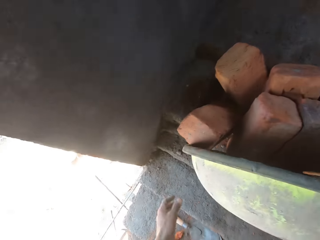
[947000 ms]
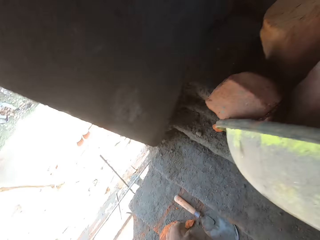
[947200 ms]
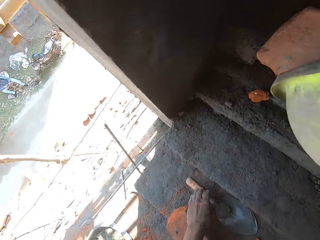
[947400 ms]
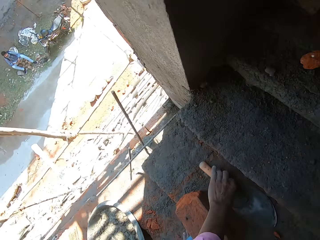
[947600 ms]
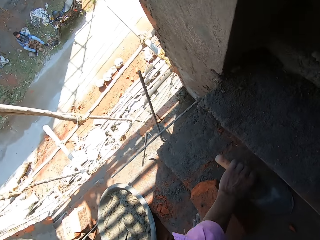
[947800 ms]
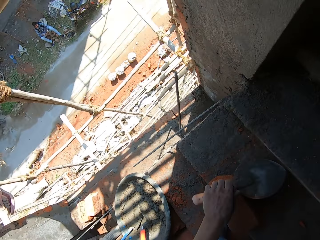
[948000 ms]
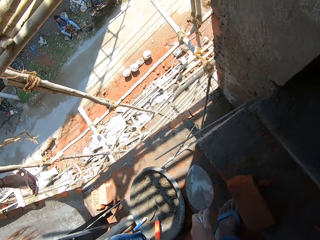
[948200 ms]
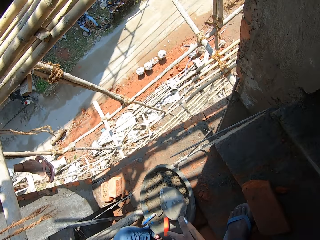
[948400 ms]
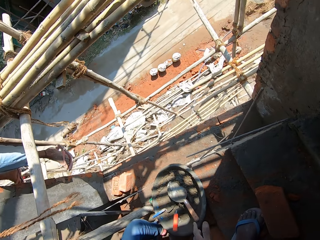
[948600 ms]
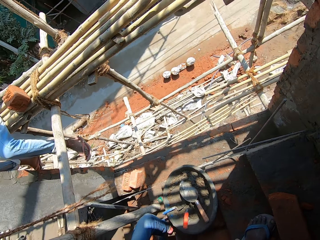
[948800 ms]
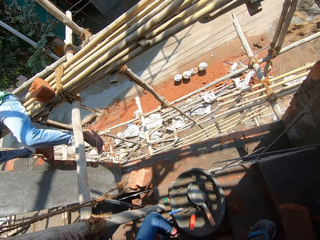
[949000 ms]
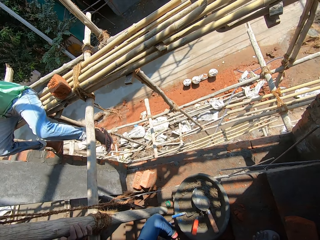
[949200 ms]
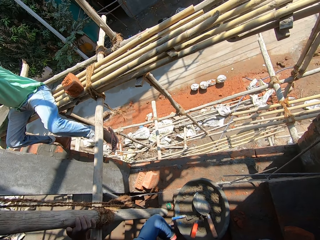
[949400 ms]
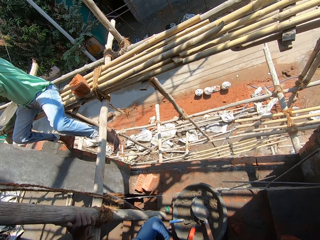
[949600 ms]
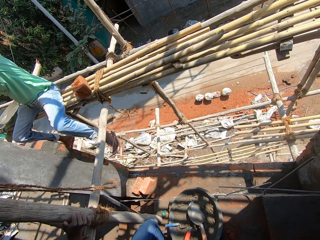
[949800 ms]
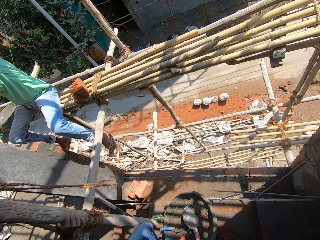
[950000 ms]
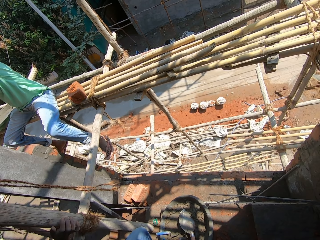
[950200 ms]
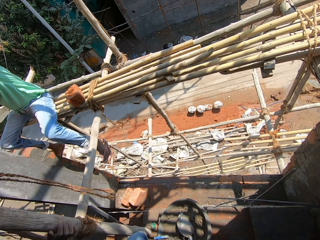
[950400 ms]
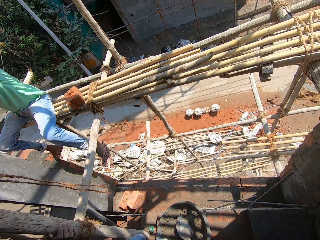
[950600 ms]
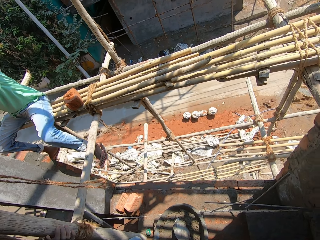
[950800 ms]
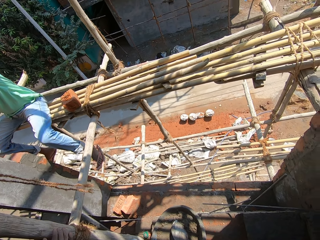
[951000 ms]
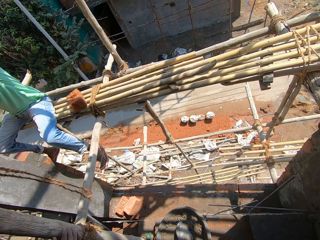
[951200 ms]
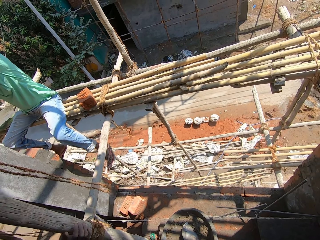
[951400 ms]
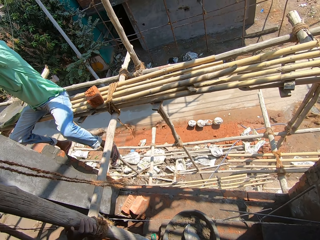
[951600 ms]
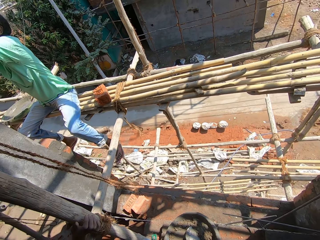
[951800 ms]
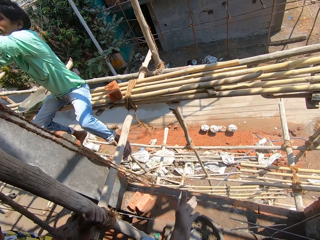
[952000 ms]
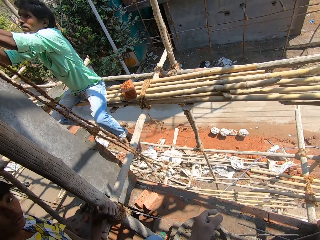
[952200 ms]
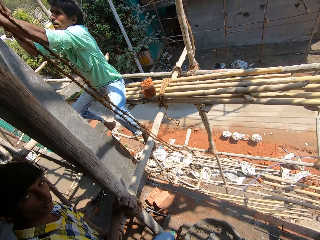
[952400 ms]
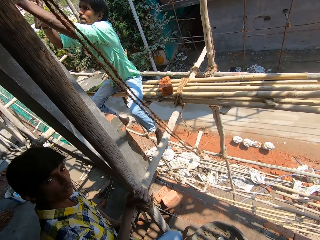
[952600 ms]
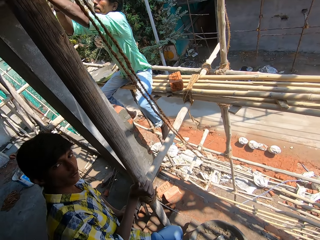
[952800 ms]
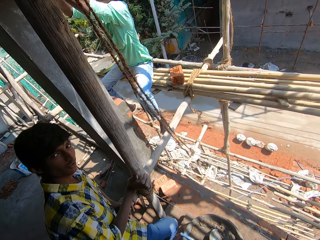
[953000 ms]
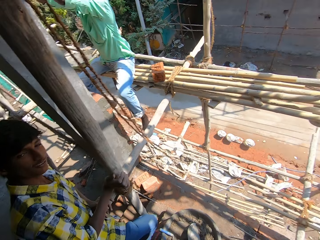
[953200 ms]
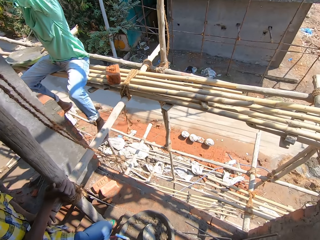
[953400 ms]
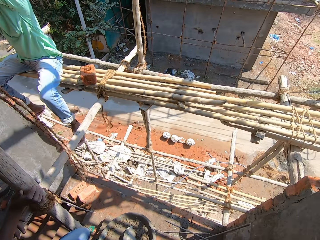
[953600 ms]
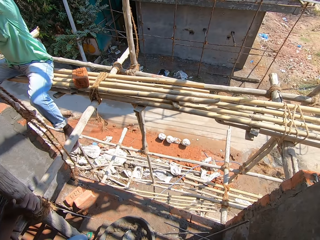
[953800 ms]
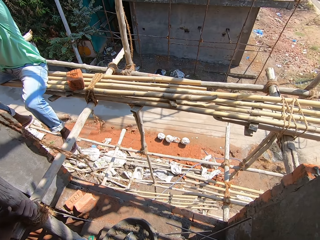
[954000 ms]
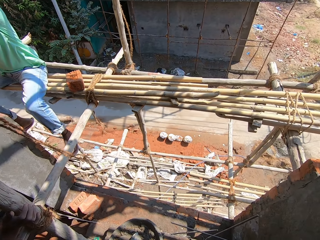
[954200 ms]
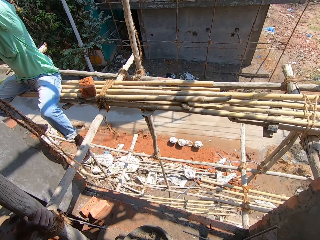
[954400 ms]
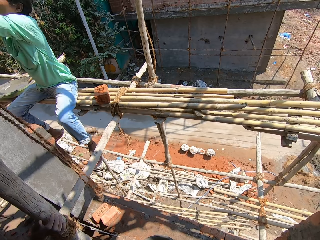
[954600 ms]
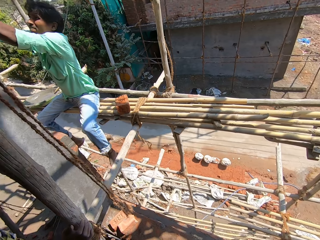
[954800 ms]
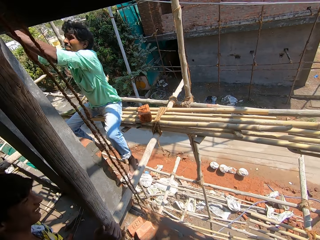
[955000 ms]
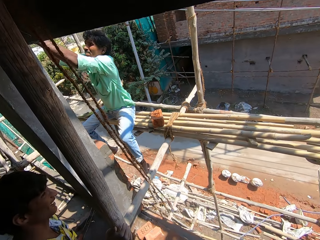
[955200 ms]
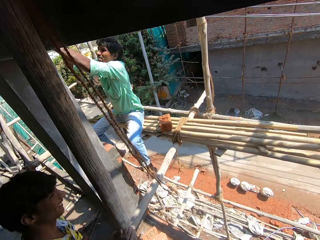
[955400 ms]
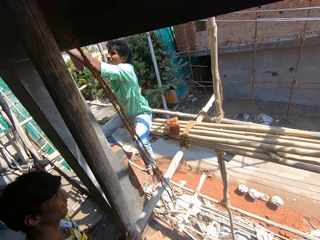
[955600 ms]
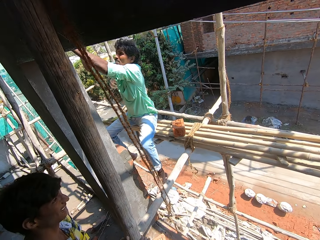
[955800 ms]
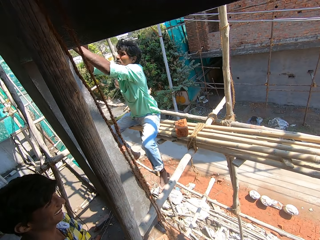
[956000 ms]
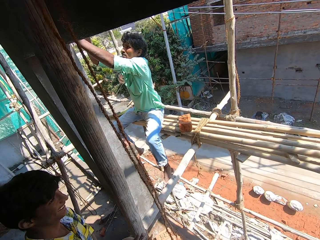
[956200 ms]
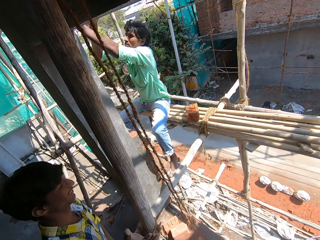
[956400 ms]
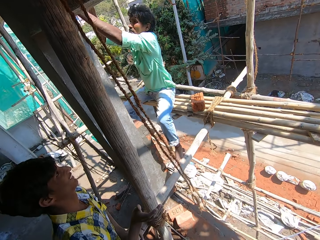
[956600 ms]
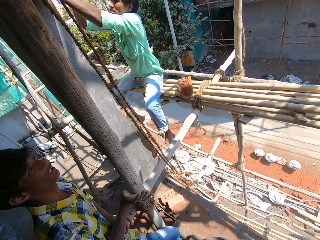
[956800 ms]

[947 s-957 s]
The camera wearer picks up a shovel. They put the shovel in the concrete bowl with concrete. They look around. They converse. A man hits something with a hammer.

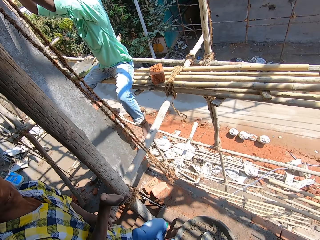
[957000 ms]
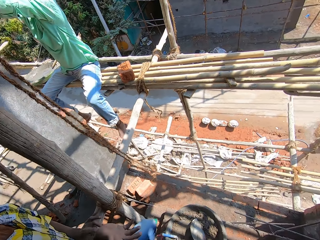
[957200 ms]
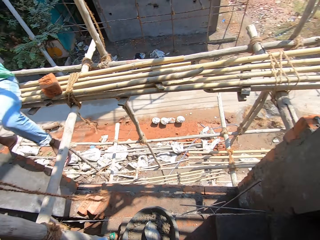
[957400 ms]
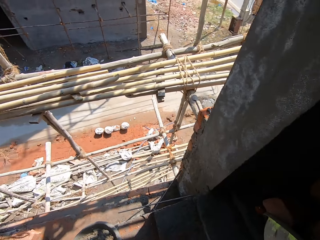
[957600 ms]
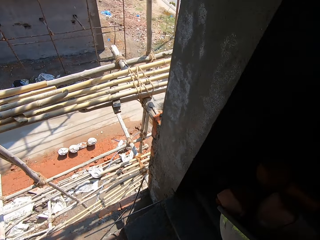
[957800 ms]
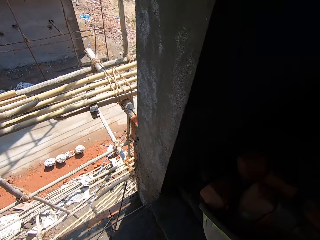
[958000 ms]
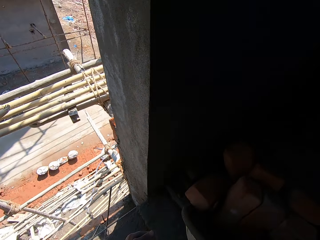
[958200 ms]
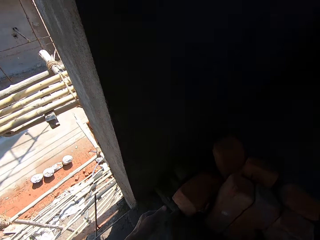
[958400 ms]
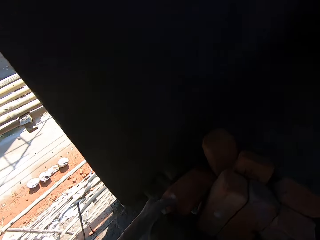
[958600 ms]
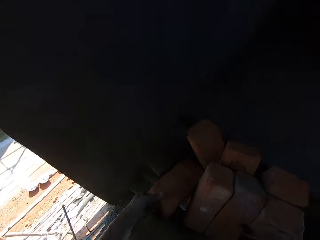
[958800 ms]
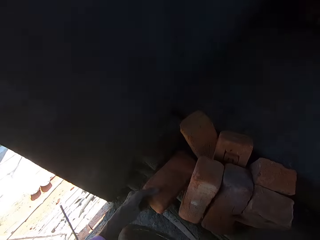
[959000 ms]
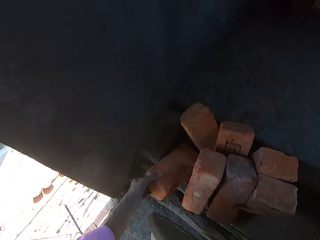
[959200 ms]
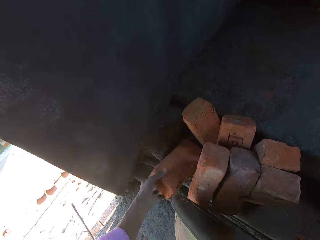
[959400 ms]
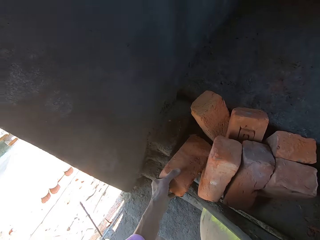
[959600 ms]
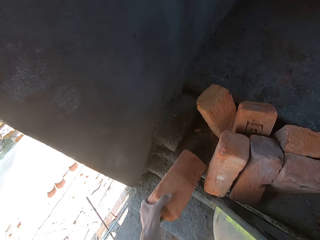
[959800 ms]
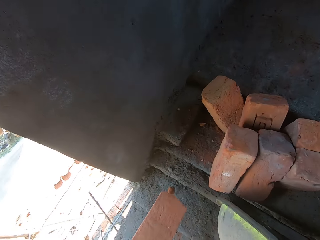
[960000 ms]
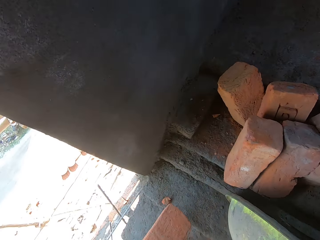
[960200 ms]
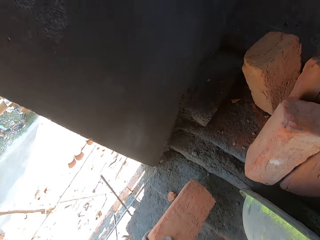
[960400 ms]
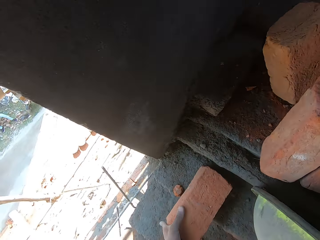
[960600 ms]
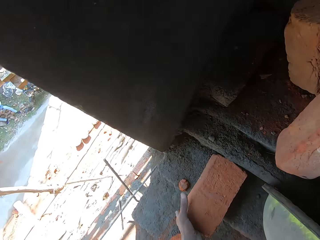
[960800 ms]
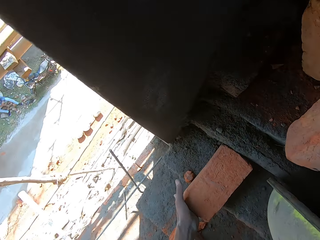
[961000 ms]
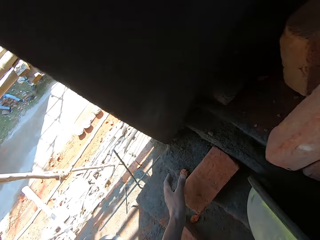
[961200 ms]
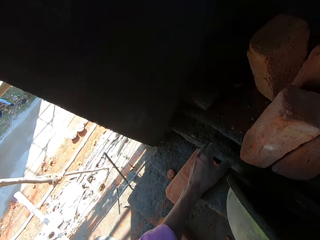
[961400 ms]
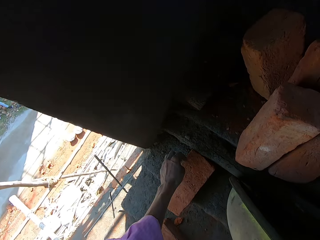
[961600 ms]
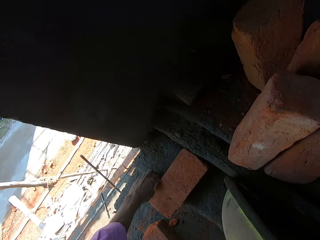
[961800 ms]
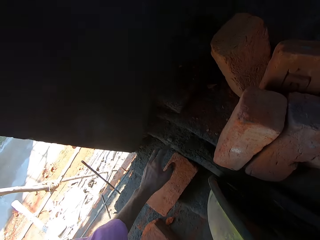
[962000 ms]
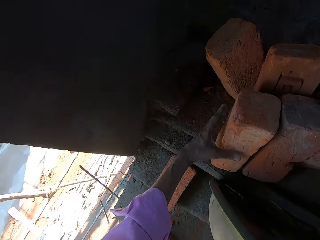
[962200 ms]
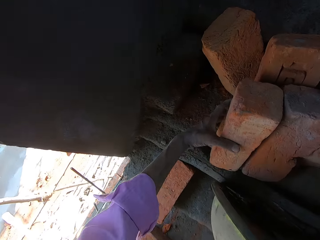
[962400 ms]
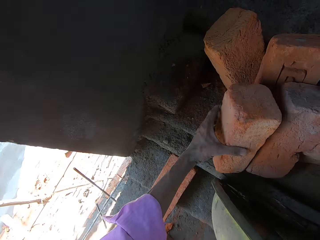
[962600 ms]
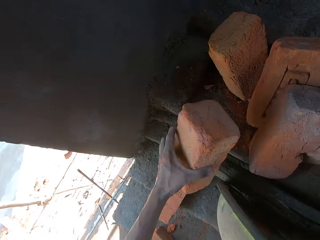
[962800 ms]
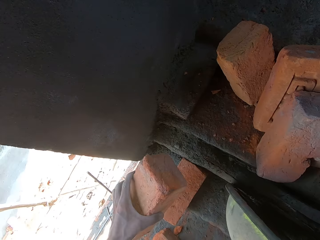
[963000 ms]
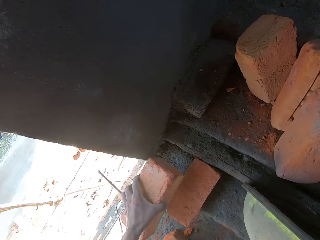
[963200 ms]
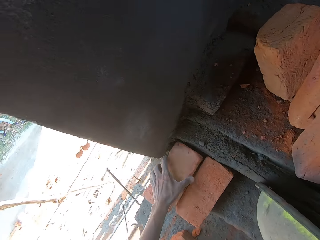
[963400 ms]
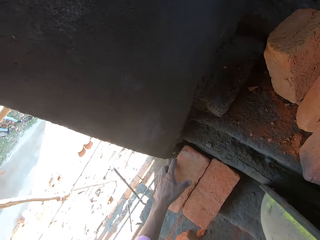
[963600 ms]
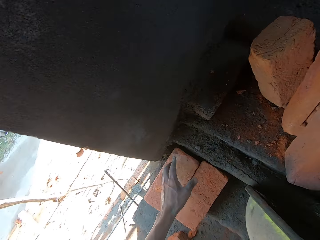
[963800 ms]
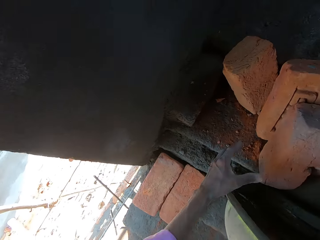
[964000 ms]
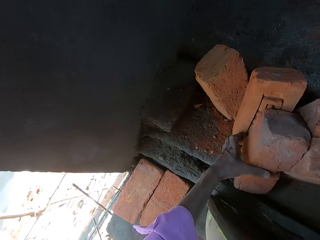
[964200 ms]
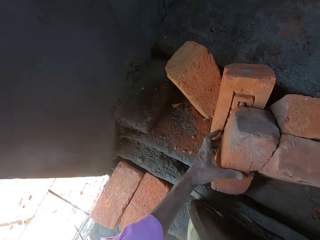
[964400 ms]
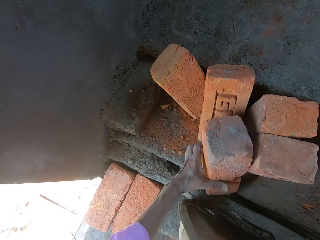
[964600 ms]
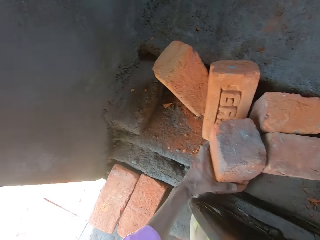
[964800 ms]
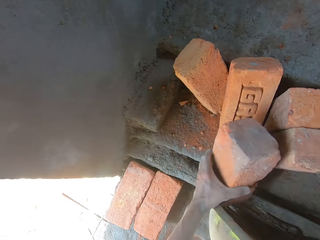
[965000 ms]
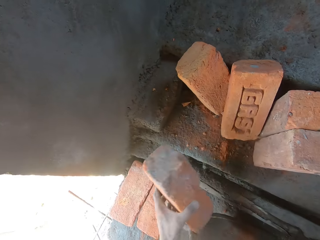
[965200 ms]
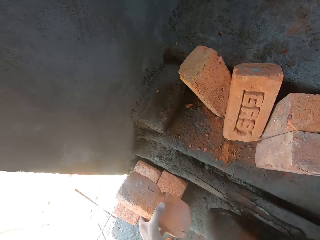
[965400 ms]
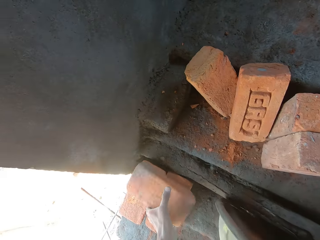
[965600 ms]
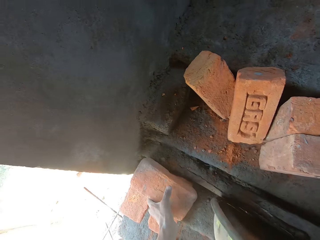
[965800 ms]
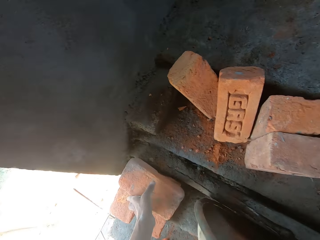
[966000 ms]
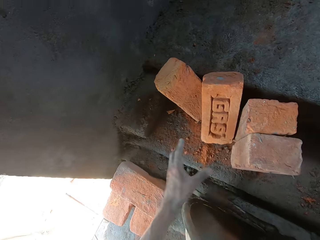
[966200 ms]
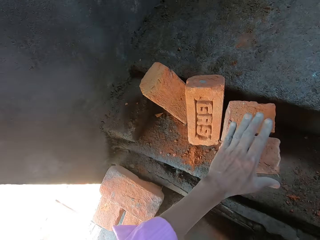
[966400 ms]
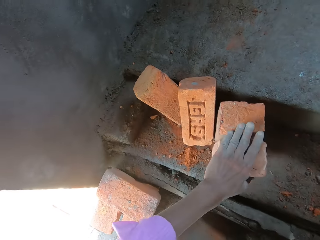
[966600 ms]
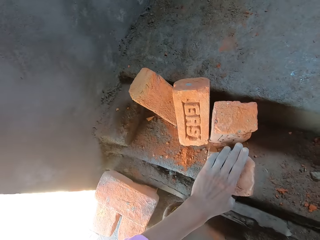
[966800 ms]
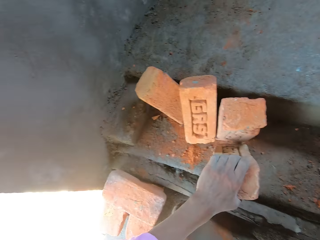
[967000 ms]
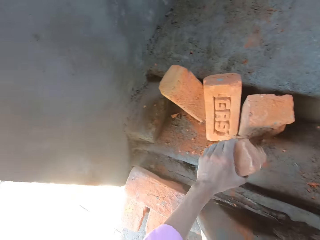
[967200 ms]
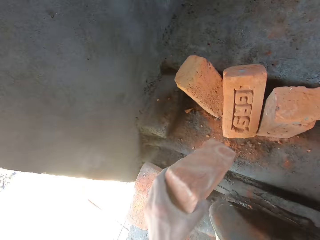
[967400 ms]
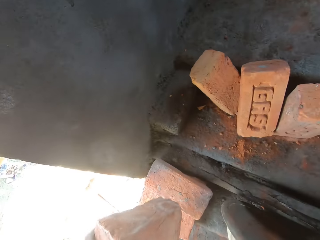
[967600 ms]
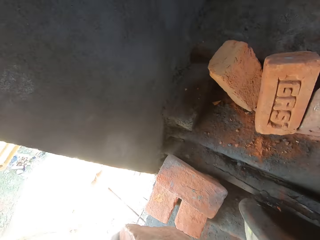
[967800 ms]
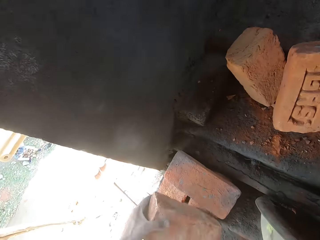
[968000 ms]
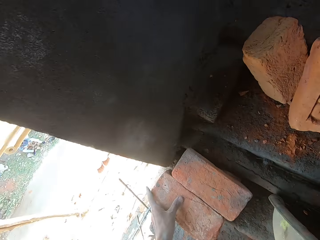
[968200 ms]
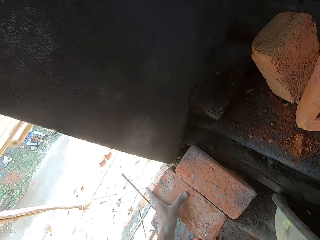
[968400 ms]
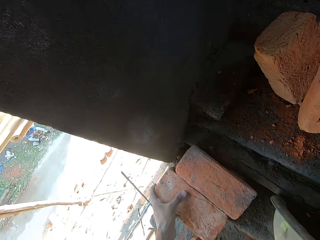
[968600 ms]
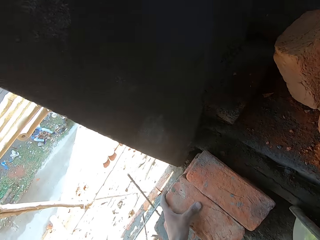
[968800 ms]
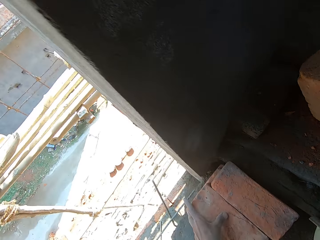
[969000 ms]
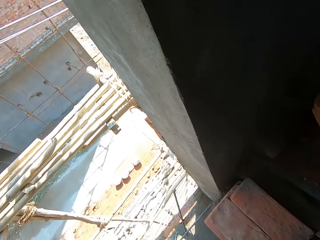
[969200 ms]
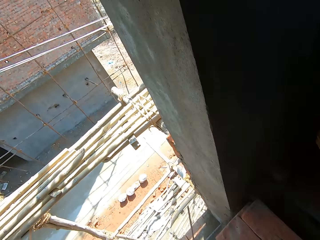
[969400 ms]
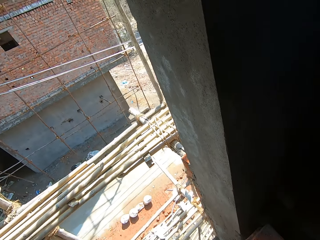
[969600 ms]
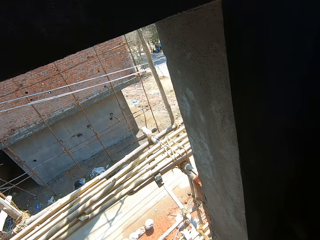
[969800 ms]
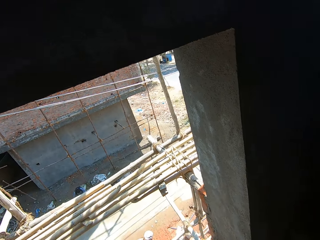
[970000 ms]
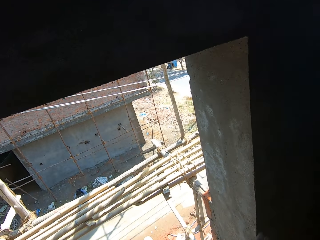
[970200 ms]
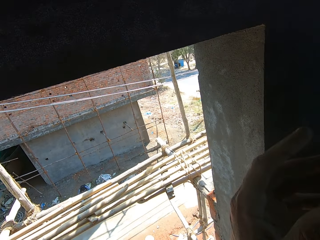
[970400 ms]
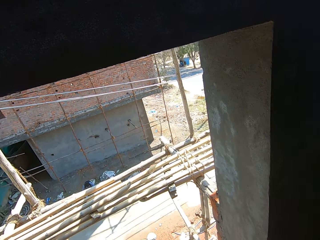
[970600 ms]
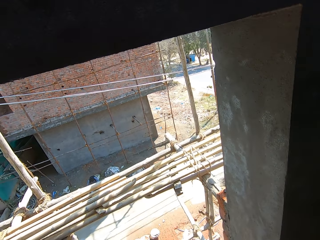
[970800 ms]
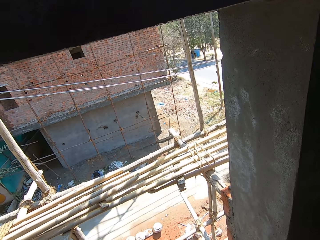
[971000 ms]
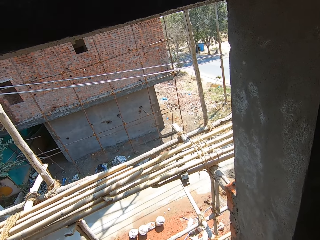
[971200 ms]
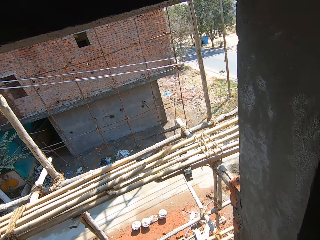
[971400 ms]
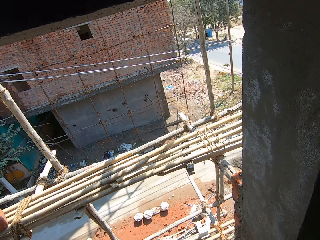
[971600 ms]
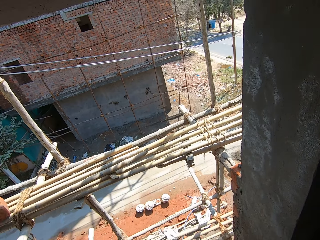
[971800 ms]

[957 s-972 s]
The camera wearer picks up a brick. They pile the bricks together. They put the brick down. They pick up a brick. They put the brick down. They pick up a brick. They put the brick down. They pick up a brick. They put the brick down.
